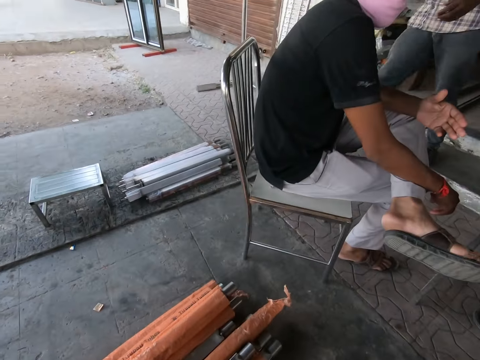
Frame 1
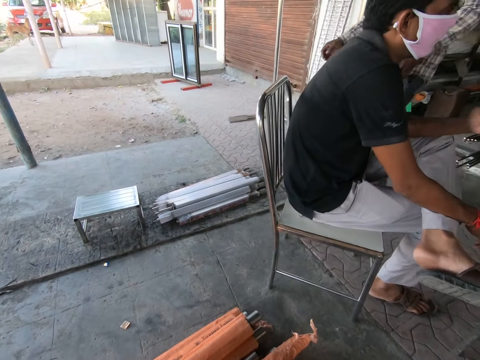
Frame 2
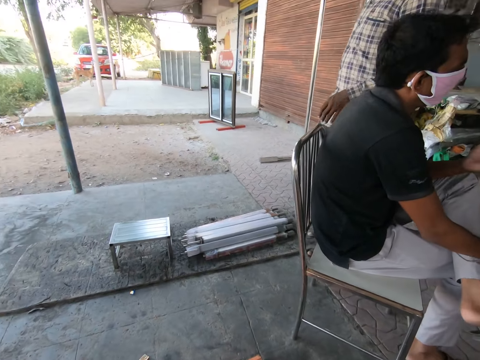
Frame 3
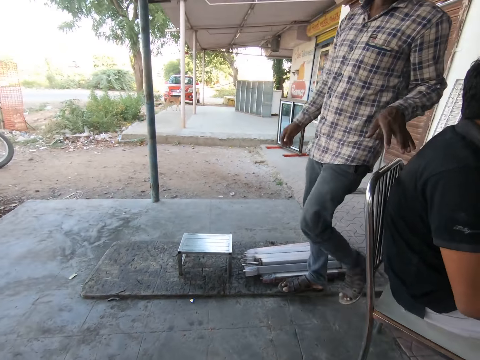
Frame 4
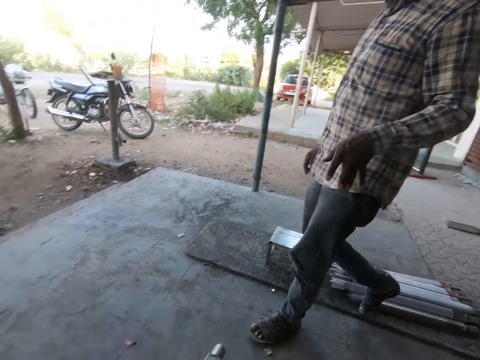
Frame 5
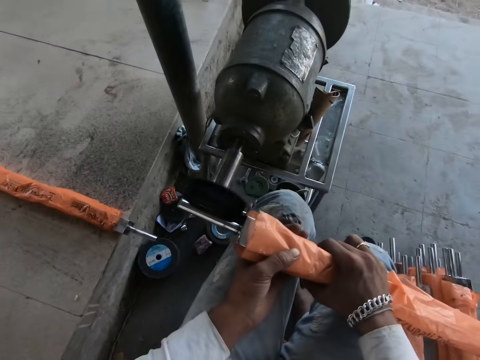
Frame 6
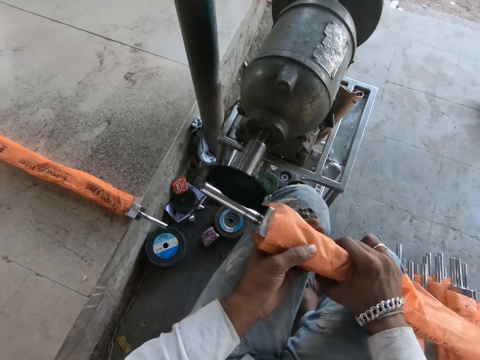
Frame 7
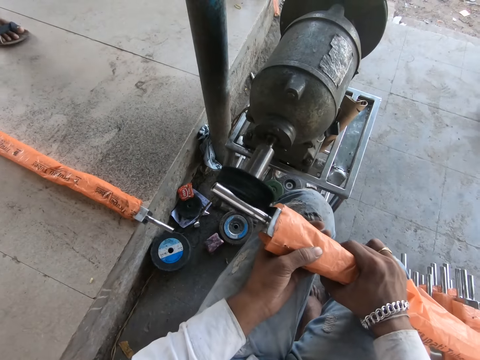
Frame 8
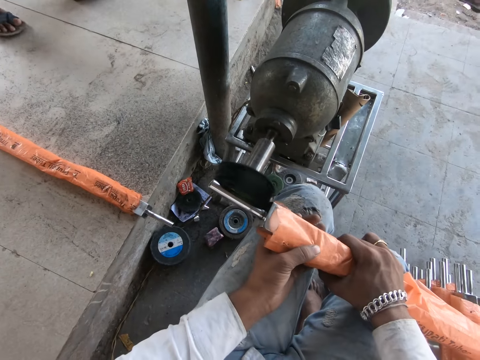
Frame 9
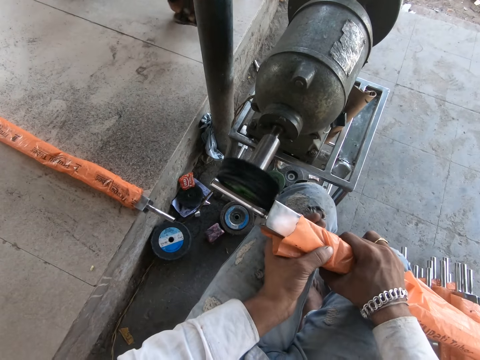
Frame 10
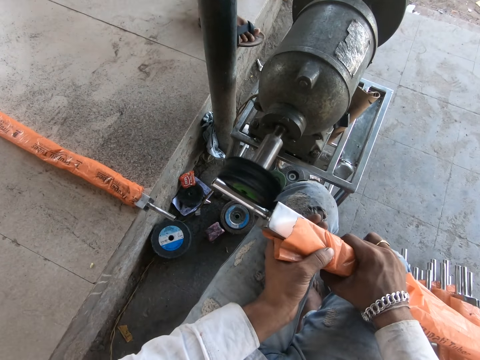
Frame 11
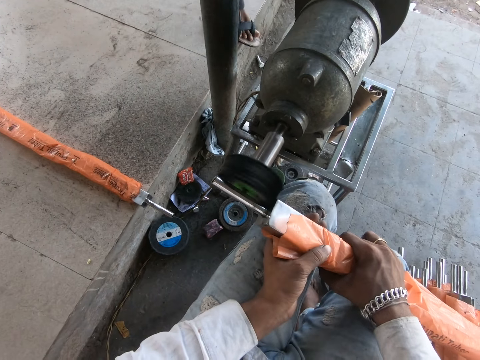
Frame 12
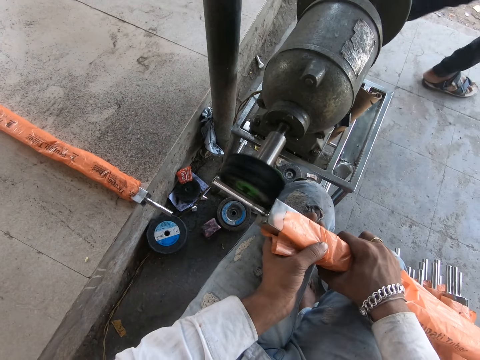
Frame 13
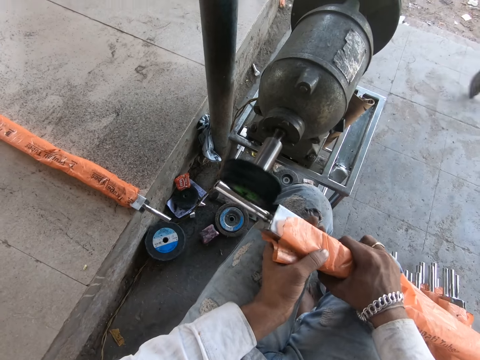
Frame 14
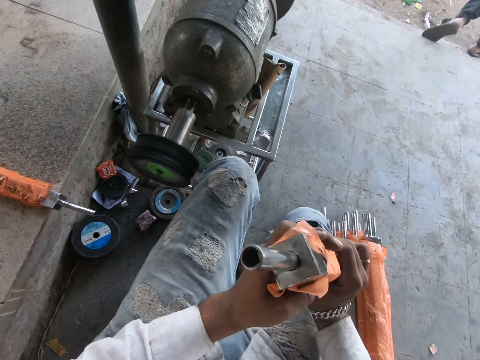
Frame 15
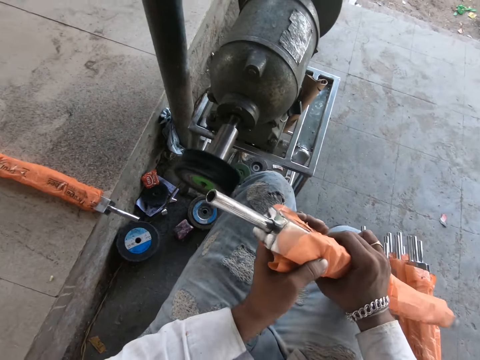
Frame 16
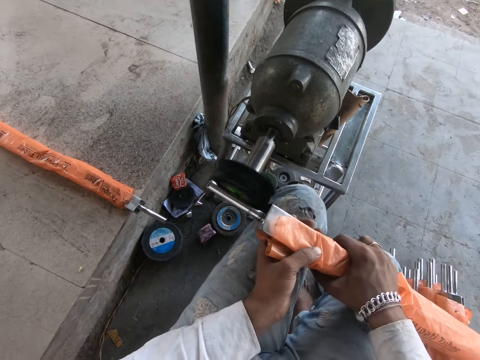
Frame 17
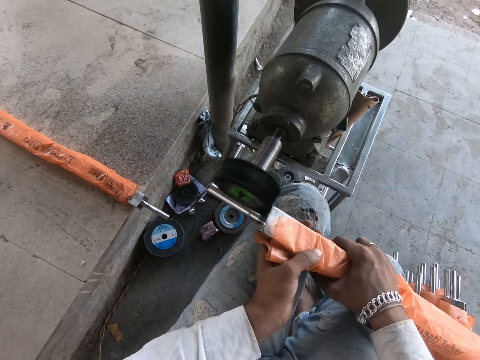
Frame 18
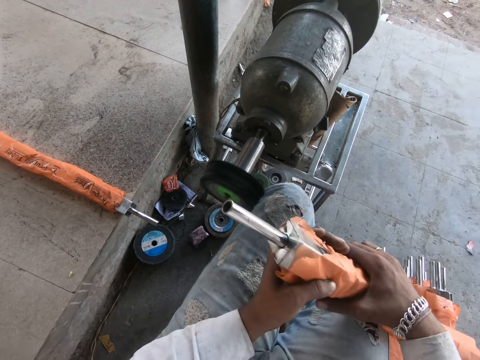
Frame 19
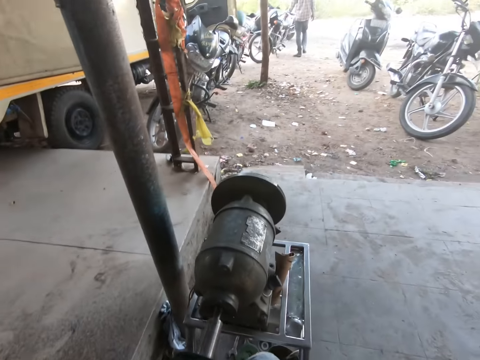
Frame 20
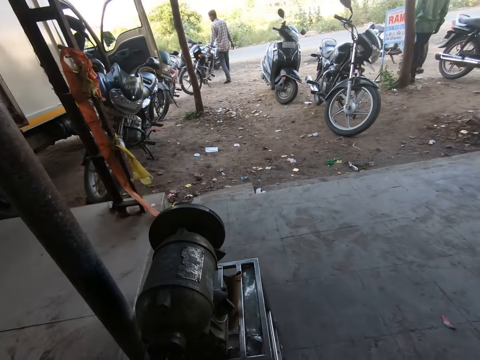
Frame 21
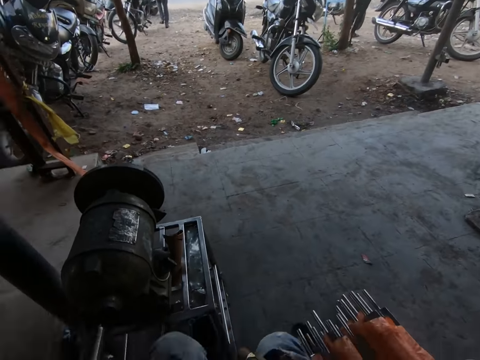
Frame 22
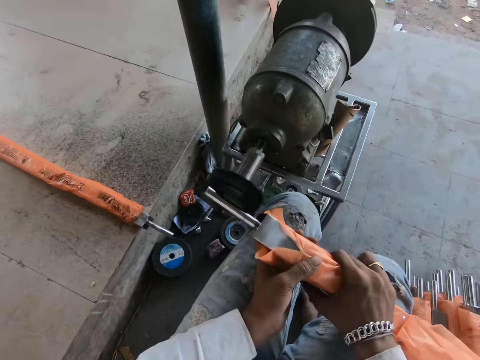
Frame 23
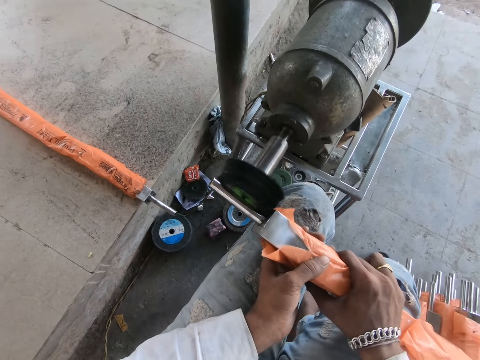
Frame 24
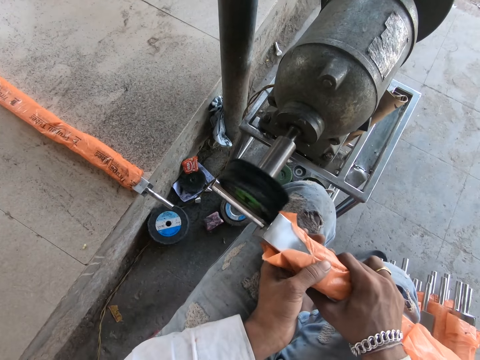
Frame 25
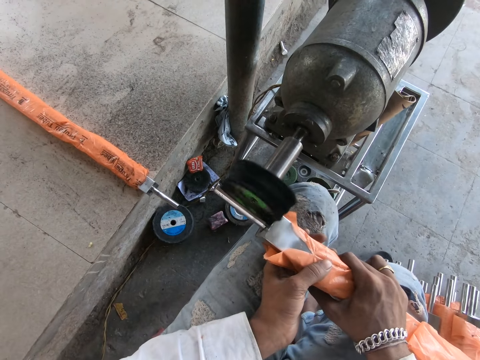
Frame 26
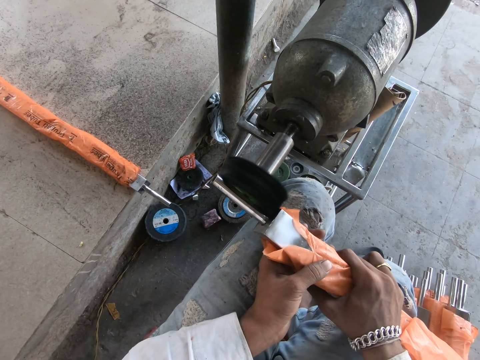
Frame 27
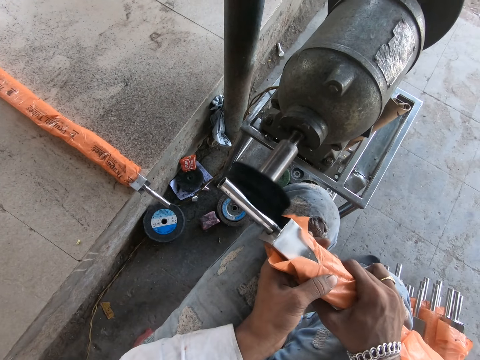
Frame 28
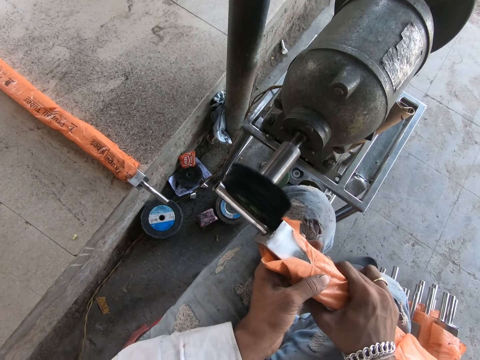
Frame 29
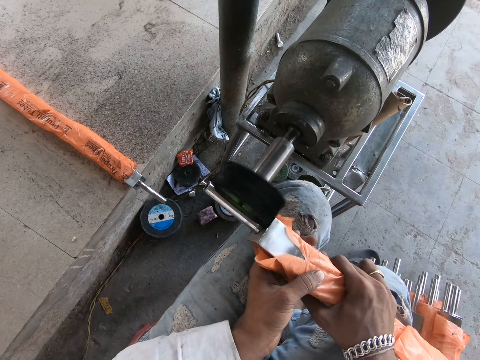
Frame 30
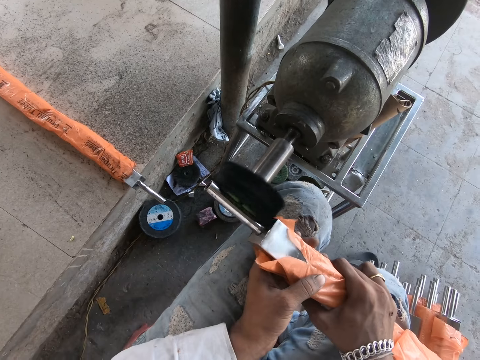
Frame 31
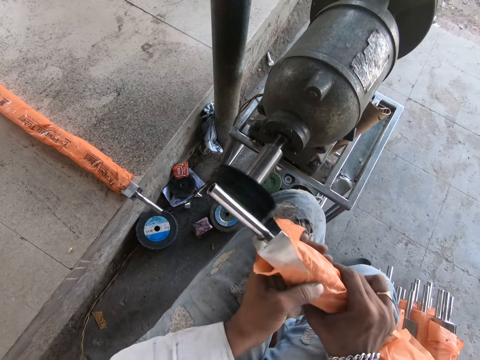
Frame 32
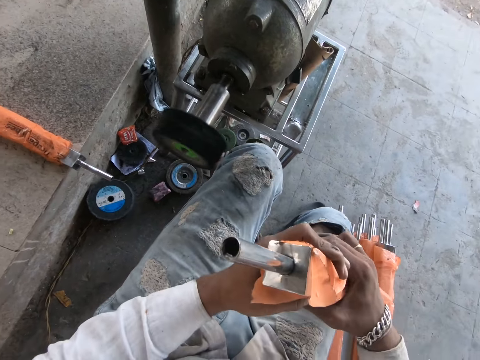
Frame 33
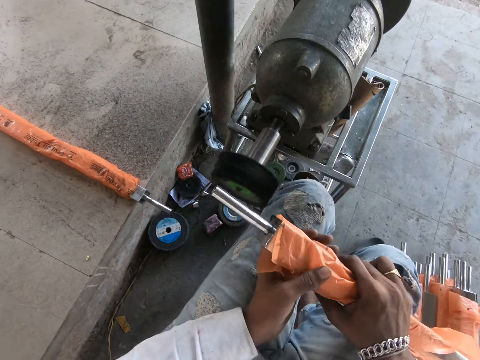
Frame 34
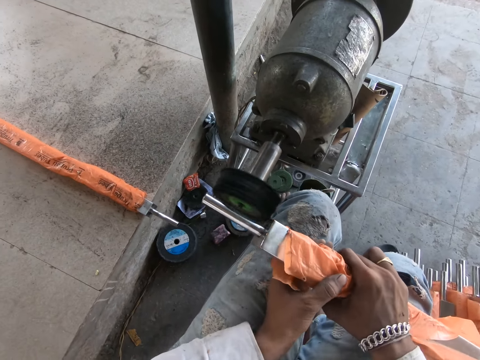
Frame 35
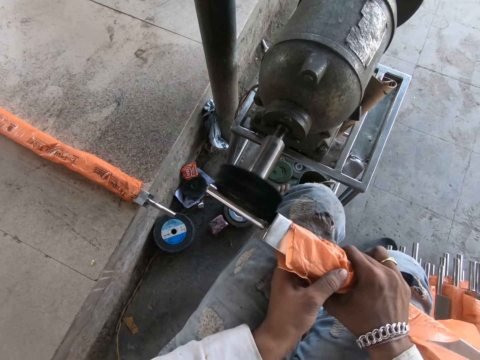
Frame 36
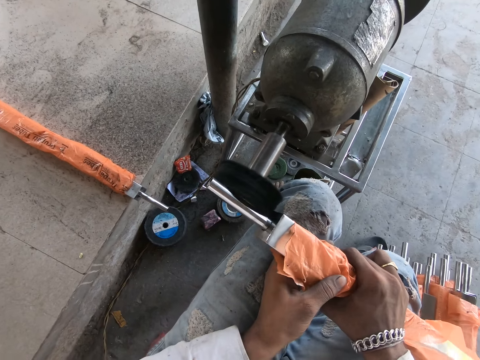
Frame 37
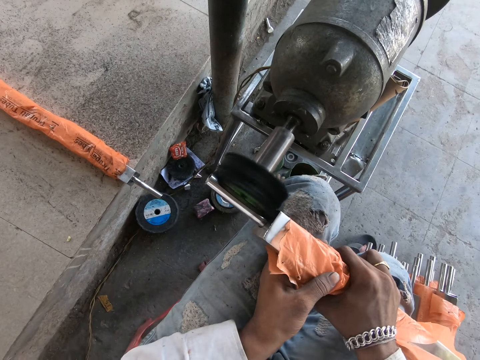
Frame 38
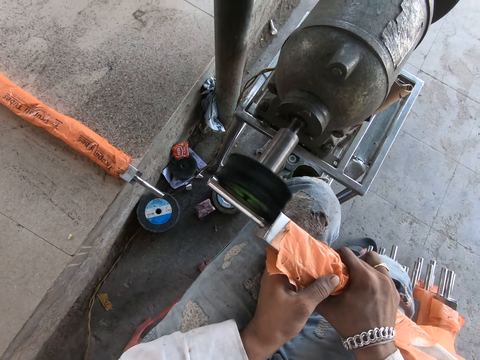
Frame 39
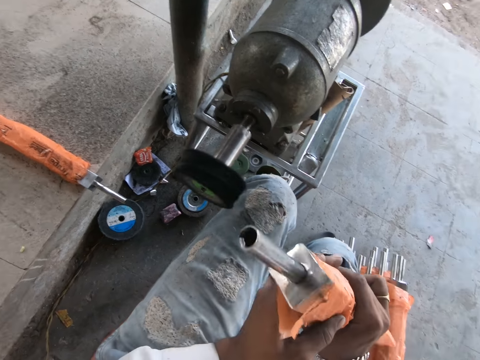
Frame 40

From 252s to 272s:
The camera wearer looks around. He sharpens something. He checks the steel rod in both hands. He files the steel rod in his hands with the steel filing machine on the floor. He looks around. He files the steel rod in his hands with the steel filing machine on the floor. He checks the steel rod in both hands. He files the steel rod in his hands with the steel filing machine on the floor. He checks the steel rod in both hands.

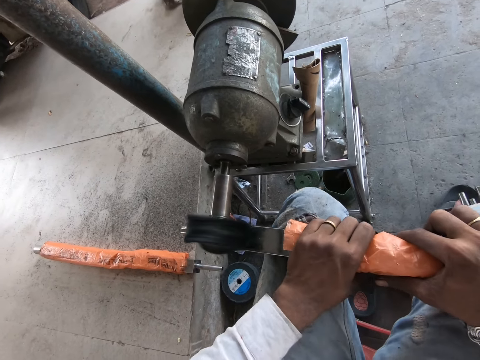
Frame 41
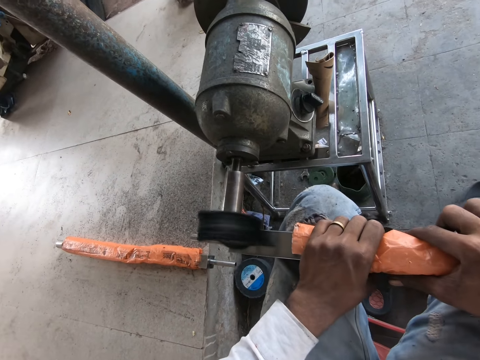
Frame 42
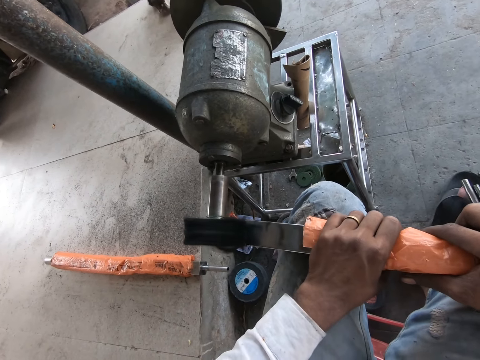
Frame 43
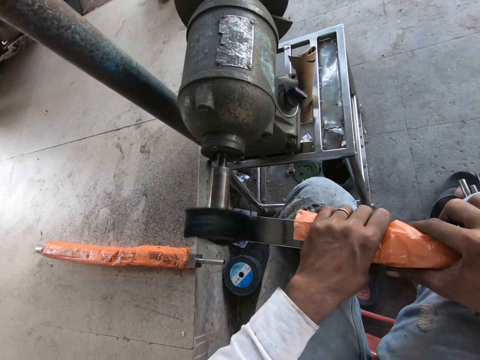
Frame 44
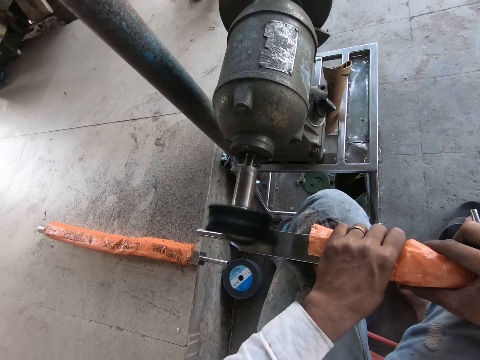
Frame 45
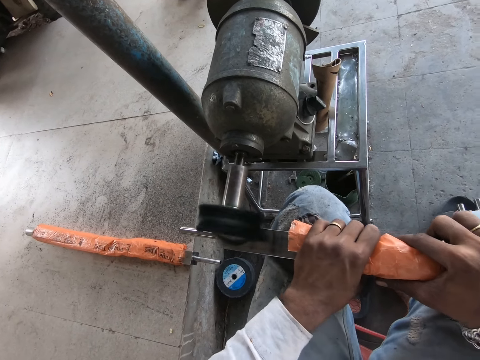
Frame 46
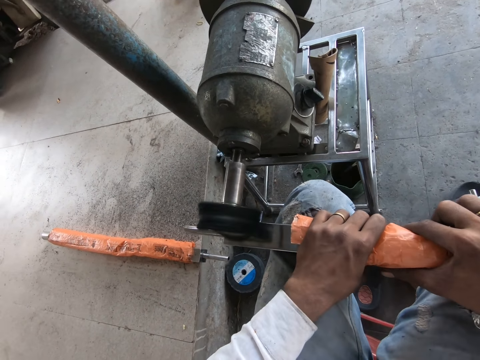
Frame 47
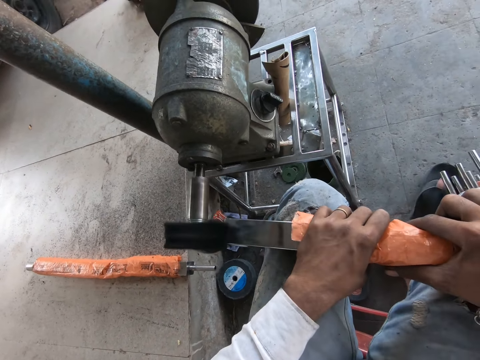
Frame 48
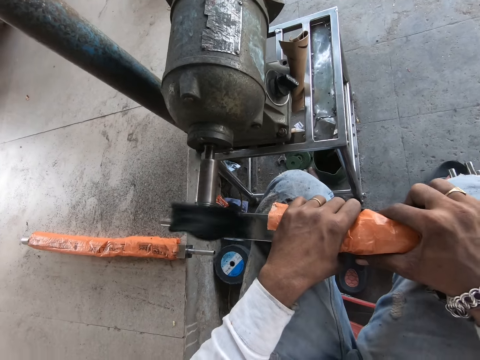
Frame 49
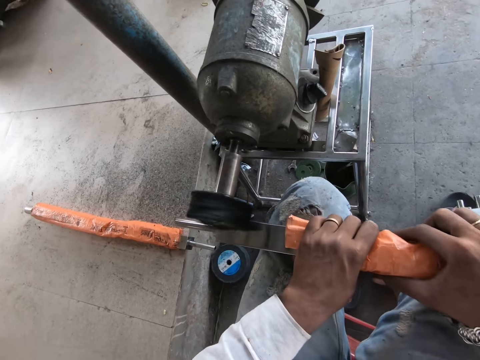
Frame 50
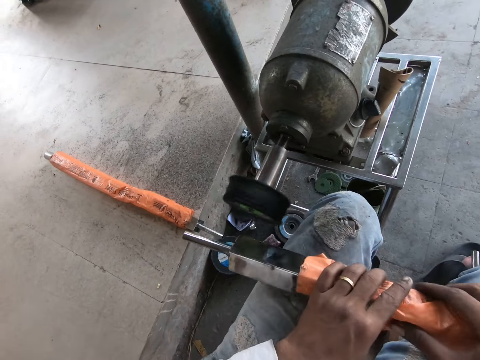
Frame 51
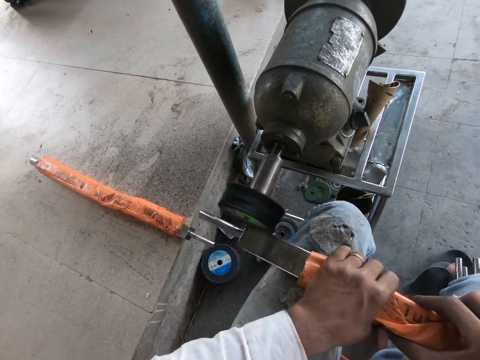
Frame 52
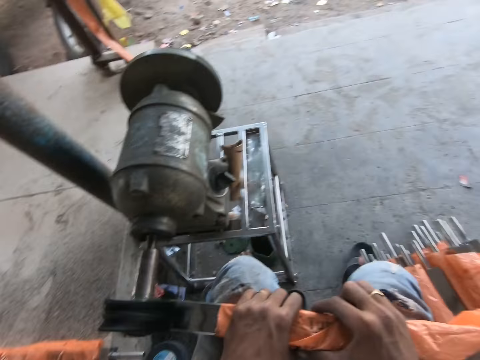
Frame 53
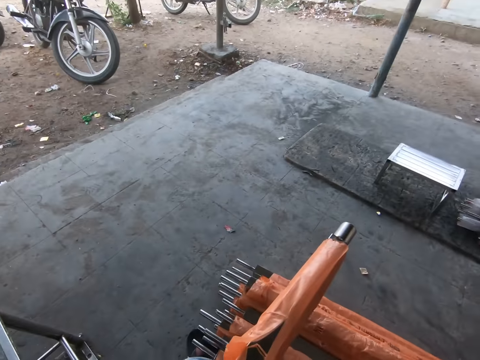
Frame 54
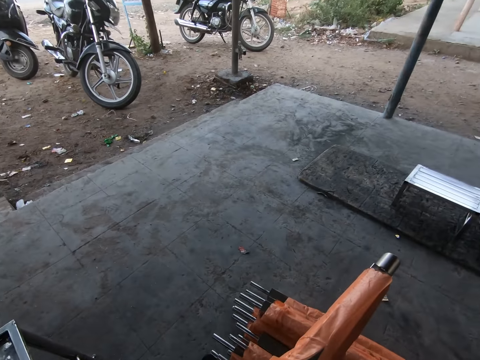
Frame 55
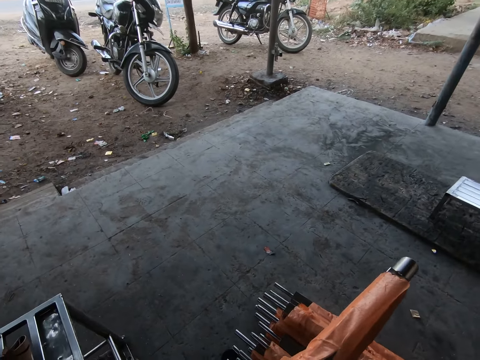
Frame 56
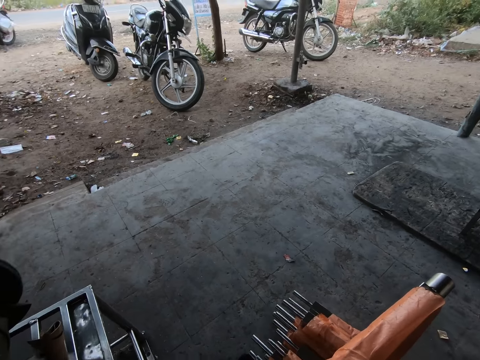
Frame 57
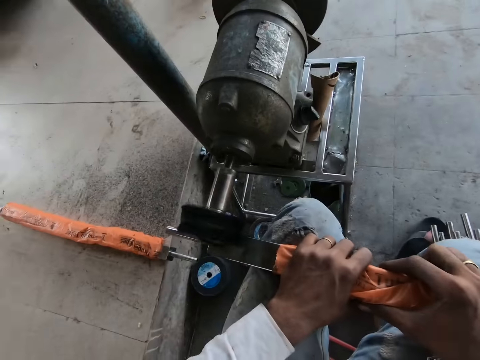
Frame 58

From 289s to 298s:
The camera wearer smoothens the metal. They adjust the metal. They smoothen the metal. They look around.
